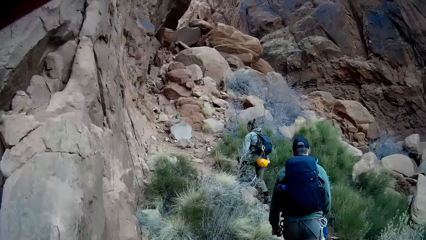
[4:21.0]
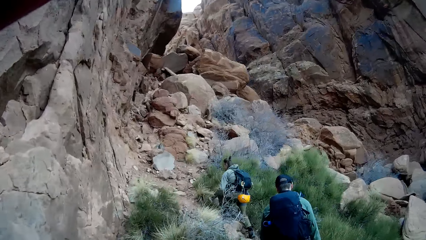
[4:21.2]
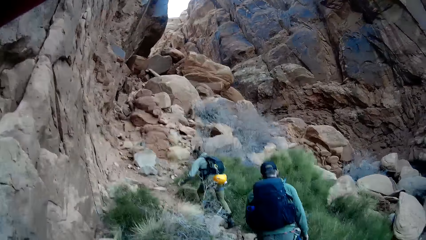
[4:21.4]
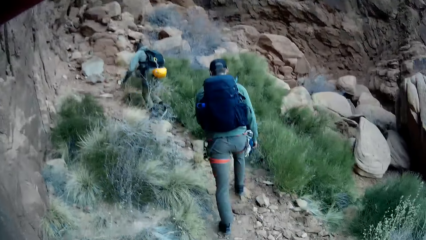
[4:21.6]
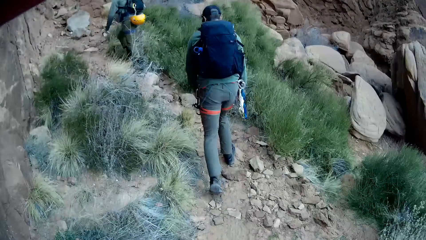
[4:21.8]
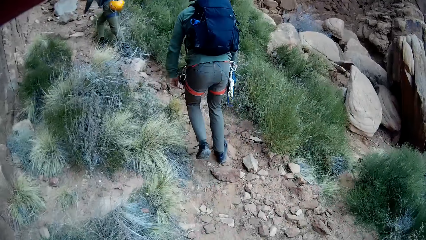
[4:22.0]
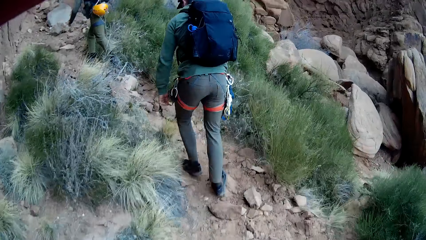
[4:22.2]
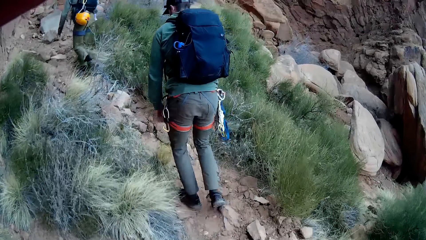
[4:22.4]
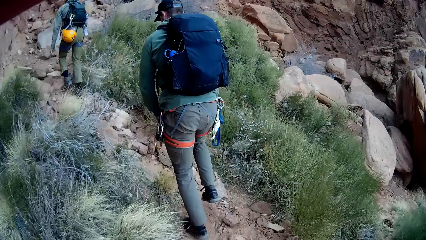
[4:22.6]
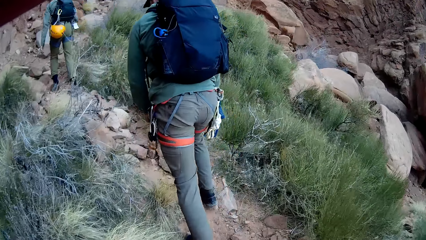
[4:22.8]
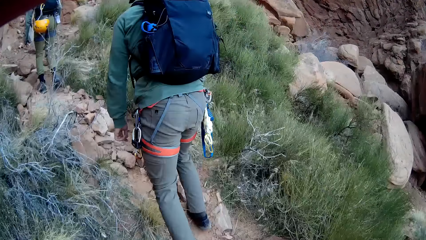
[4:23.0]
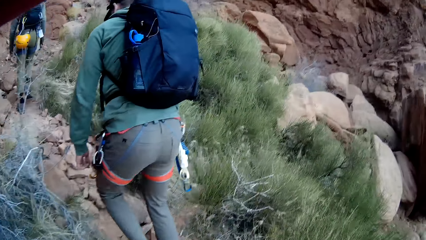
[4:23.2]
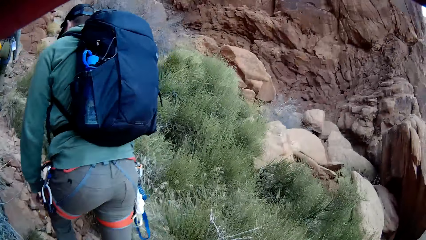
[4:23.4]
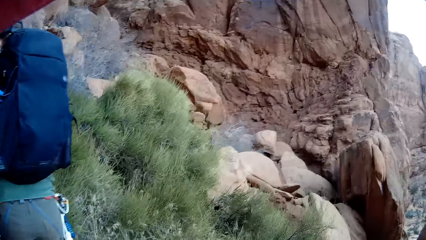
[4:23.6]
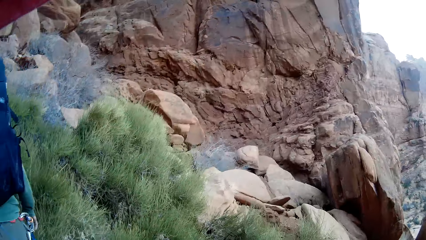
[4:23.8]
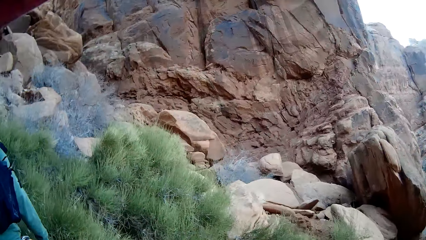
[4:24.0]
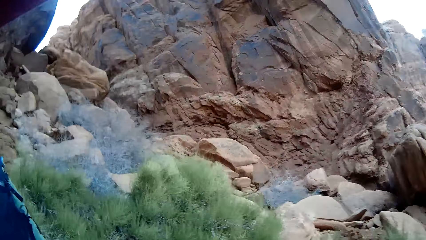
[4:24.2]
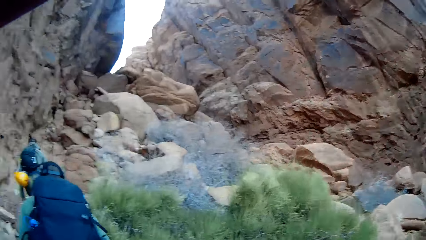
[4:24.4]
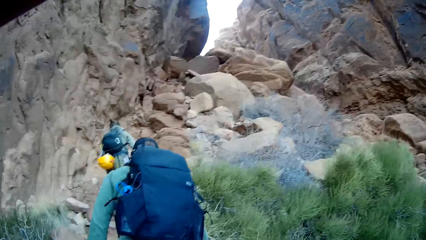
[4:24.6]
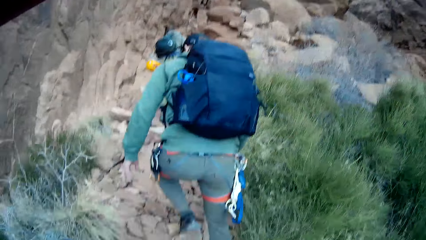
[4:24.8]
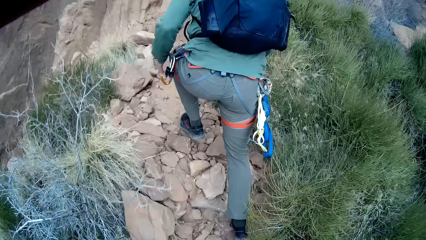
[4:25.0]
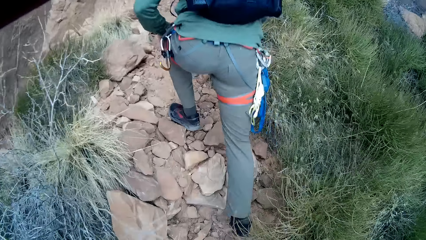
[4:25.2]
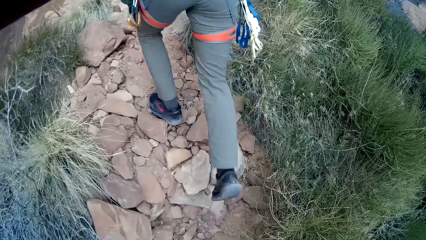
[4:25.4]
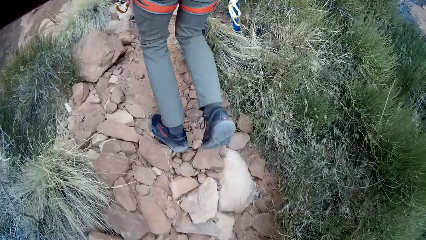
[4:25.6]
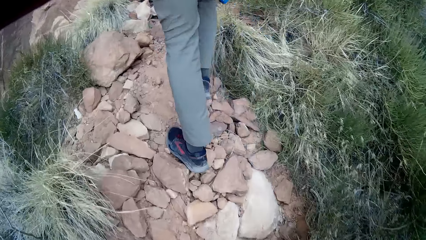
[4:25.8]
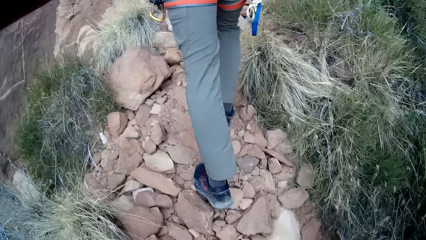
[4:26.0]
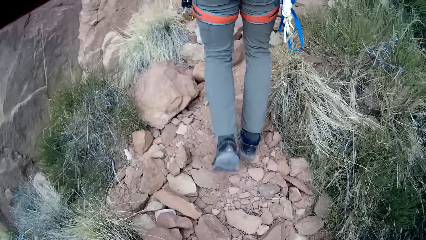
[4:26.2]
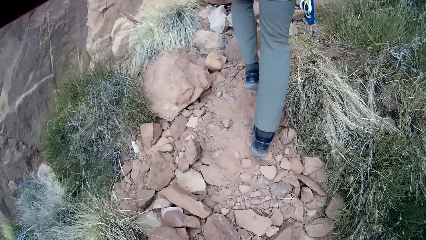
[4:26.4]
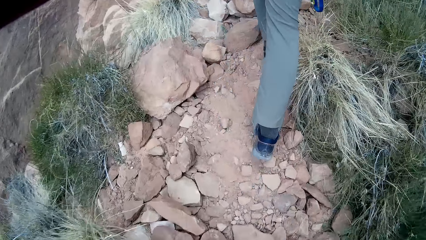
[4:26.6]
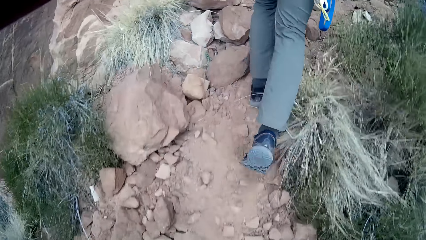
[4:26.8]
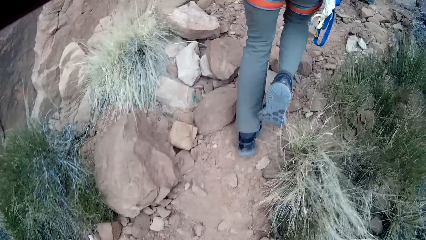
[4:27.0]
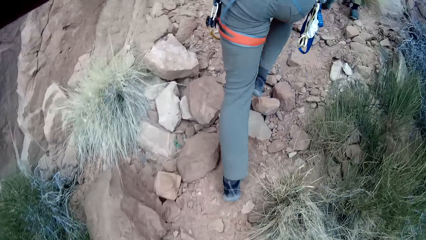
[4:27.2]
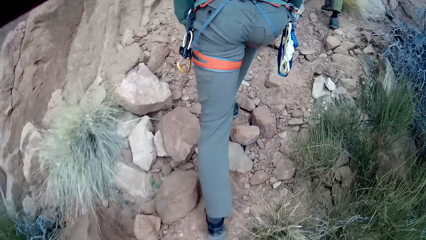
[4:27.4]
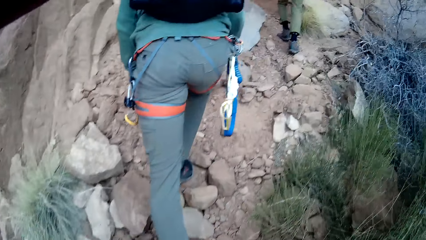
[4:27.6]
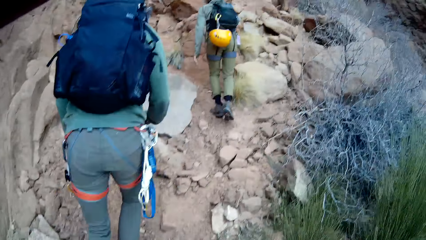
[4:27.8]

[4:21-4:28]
A lady climbs a rocky mountain. Another person climbs on the rocky mountain.

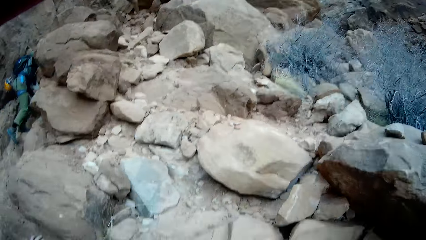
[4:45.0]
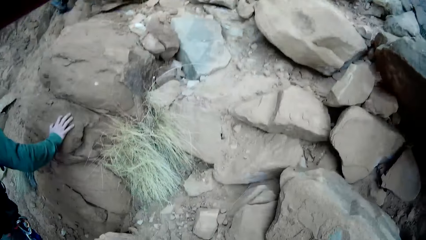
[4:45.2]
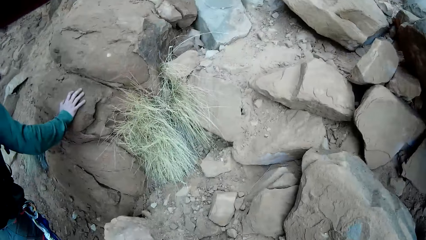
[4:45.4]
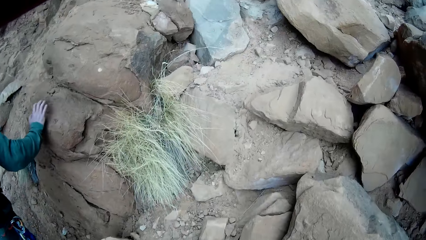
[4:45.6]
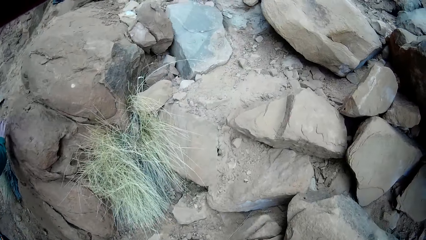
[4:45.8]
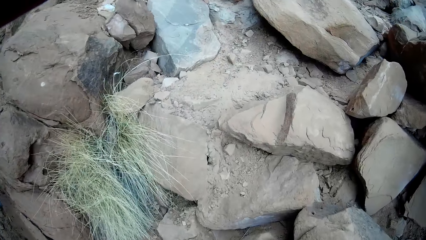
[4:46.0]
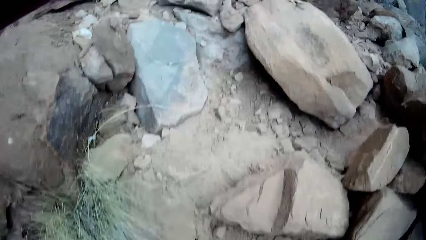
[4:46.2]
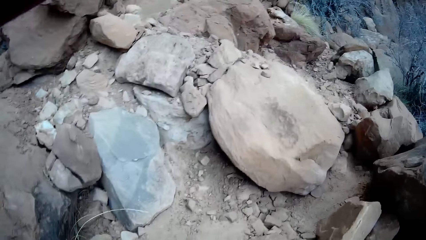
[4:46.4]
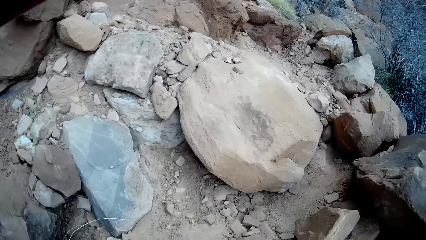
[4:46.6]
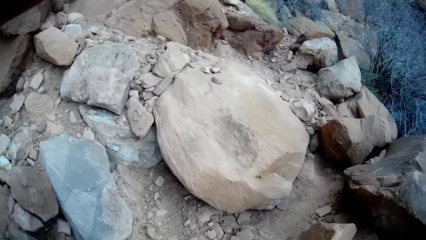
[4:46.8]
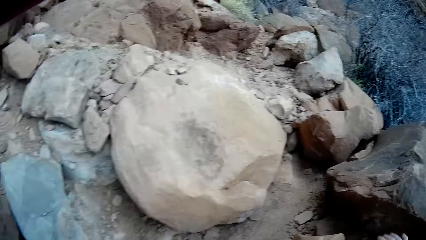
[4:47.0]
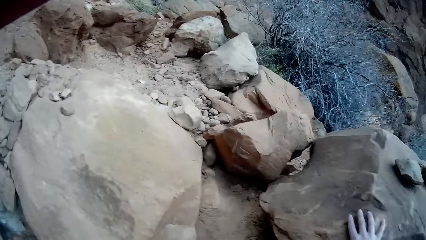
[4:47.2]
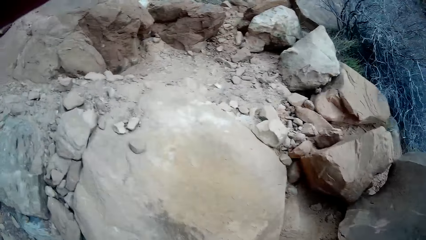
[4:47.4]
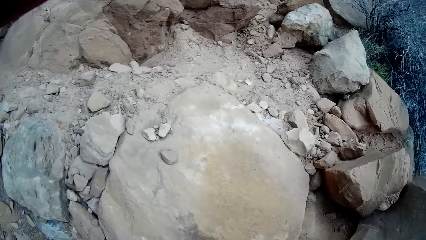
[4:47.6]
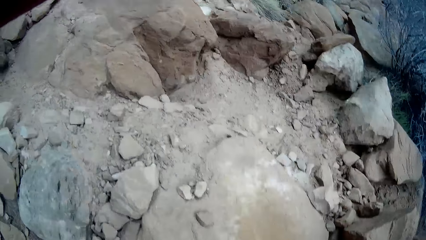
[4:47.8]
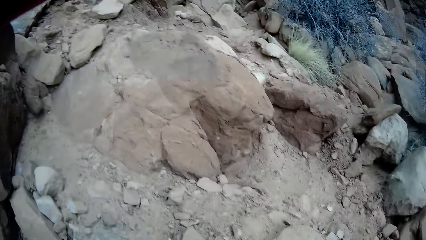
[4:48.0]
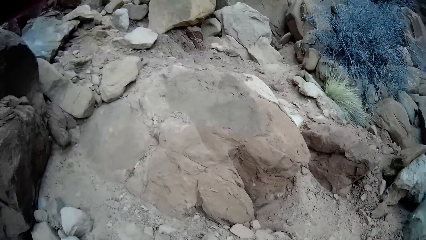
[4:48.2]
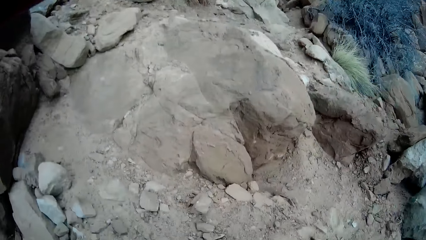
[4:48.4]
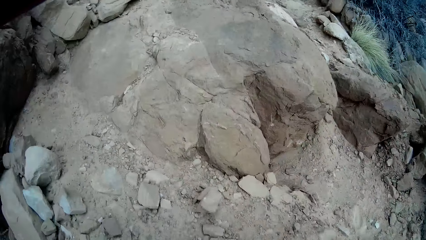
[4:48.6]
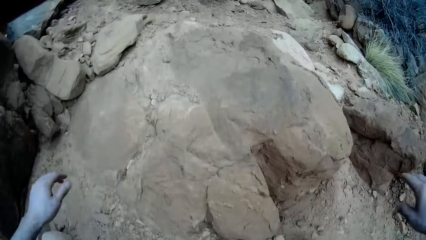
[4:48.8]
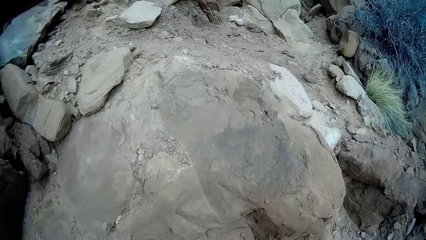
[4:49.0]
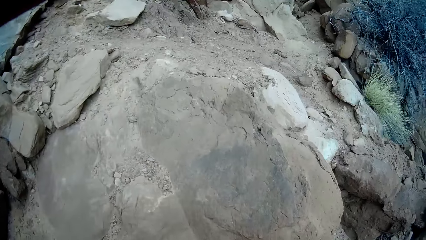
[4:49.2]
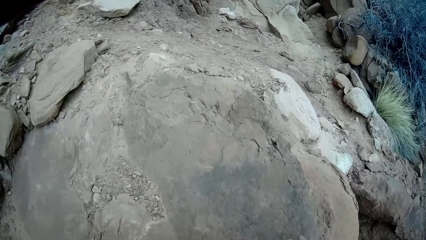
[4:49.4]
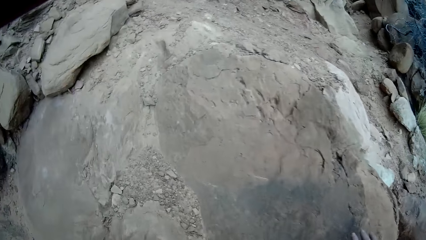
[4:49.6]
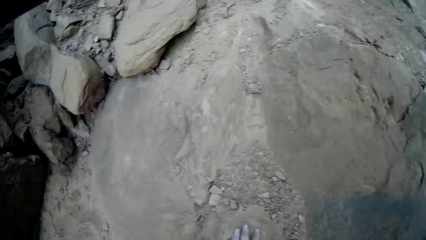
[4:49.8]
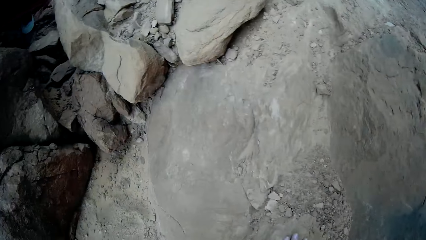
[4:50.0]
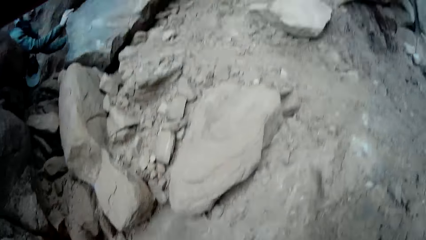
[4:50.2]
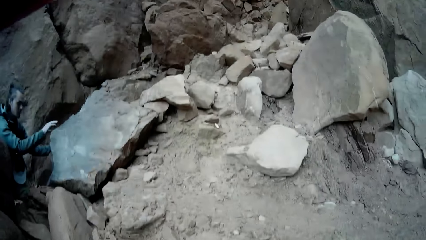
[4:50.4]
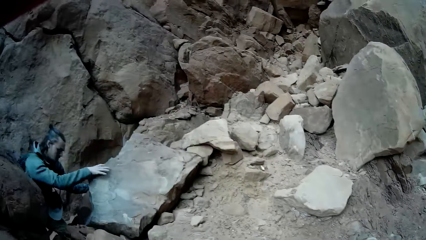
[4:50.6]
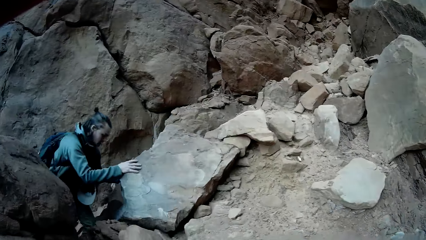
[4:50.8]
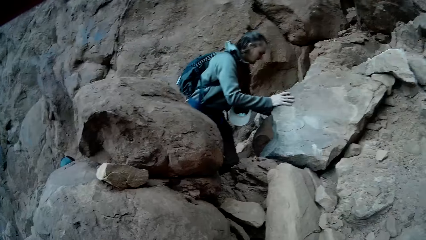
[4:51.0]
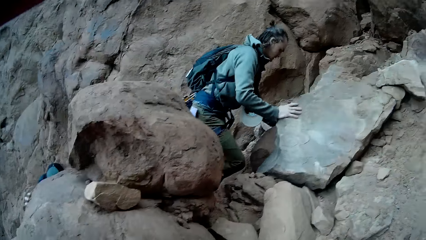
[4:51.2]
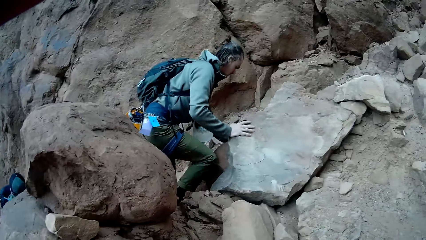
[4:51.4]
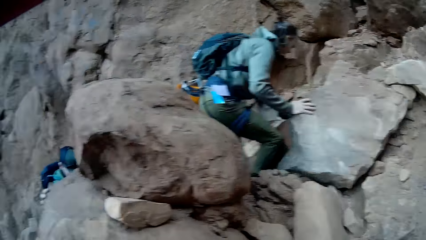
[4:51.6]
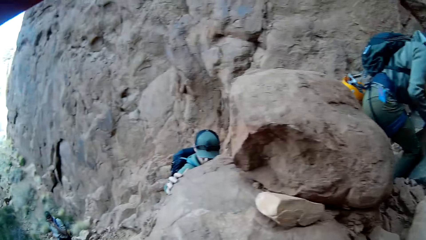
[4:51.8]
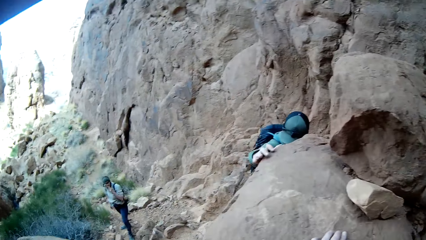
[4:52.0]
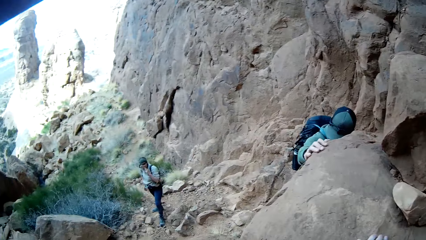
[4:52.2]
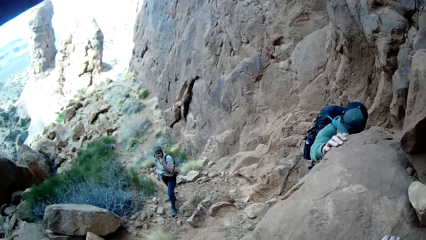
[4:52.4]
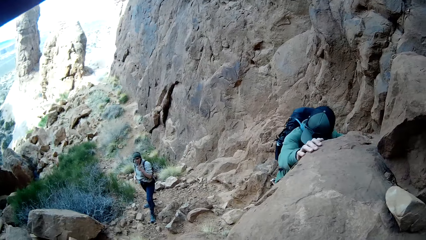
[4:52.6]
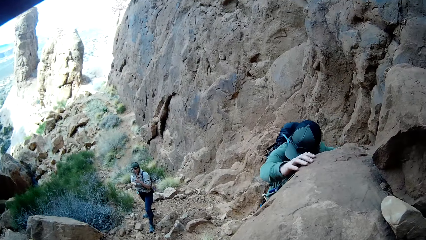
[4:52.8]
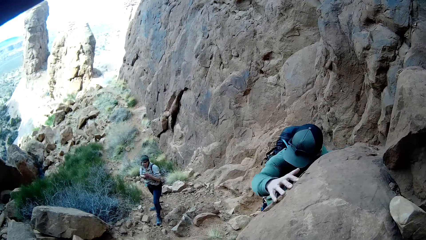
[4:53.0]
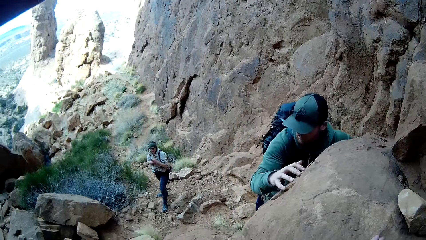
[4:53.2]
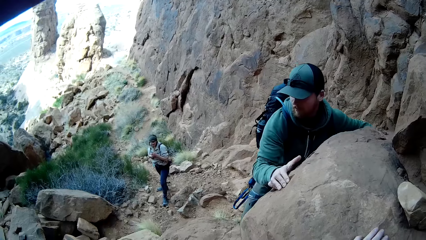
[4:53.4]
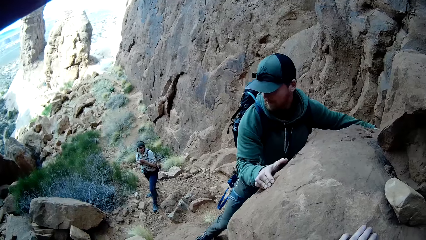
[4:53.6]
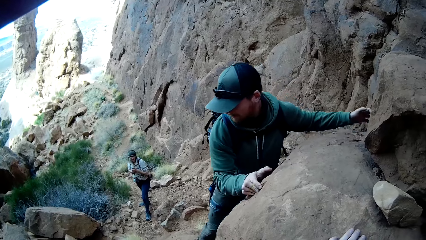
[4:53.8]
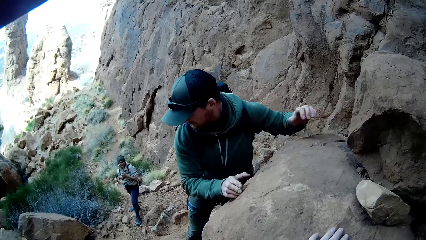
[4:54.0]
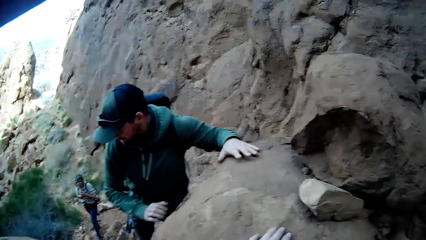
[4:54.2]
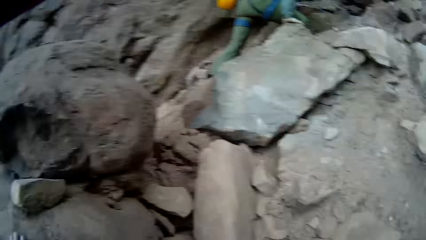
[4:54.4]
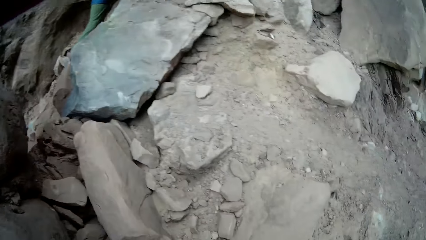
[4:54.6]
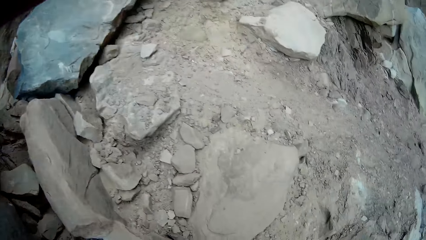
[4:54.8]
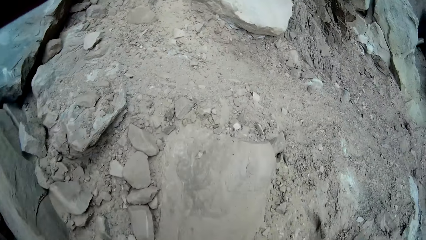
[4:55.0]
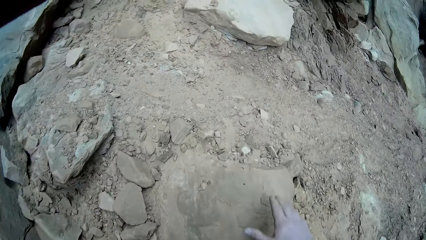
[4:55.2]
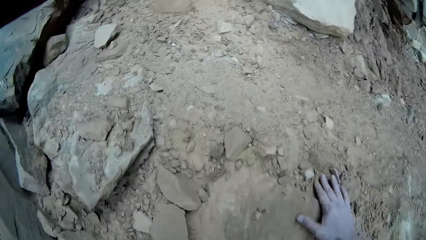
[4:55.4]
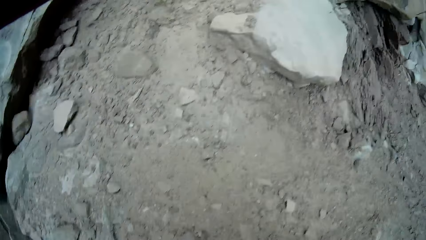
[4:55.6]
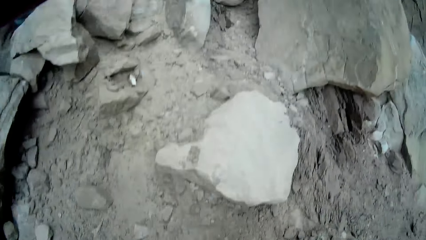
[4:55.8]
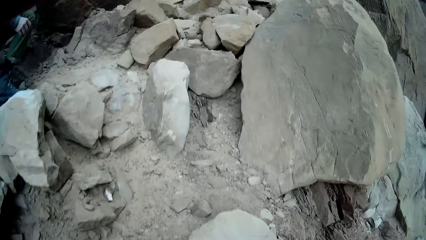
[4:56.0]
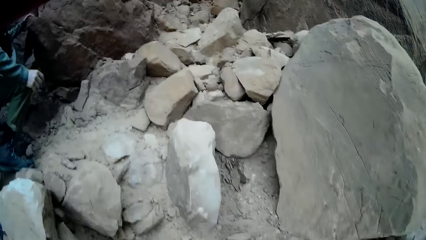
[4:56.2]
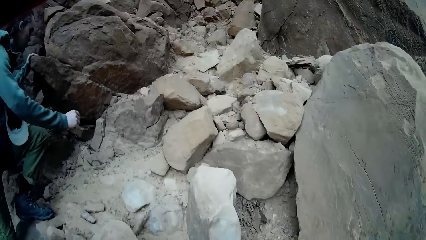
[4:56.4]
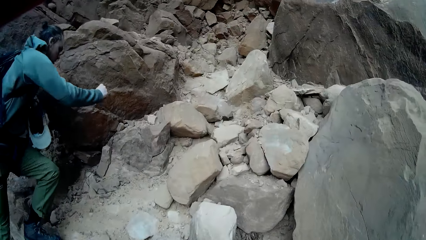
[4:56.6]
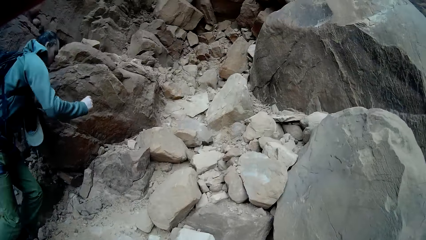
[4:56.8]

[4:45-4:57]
The camera wearer climbs a set of rocks with both hands. He looks around. A woman climbs the mountain. A hiker climbs a set of rocks with both hands. Another person looks around. The camera wearer looks around. He touches the rock with his right hand. He looks around again. Another hiker climbs another set of rocks with both hands.
